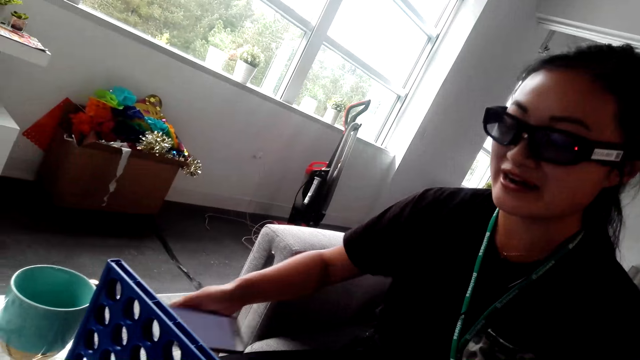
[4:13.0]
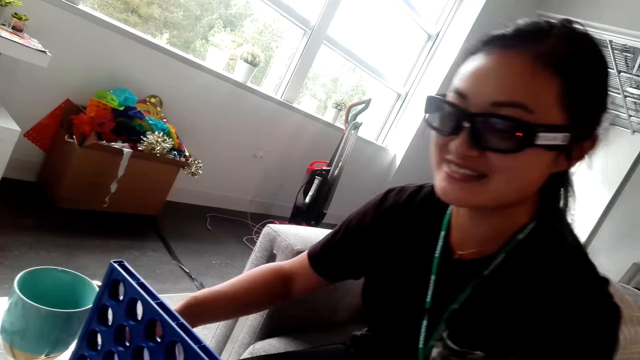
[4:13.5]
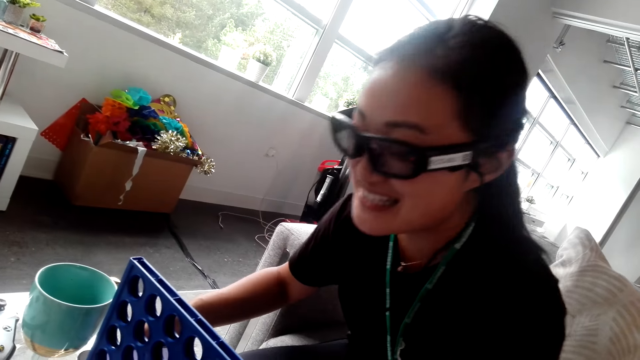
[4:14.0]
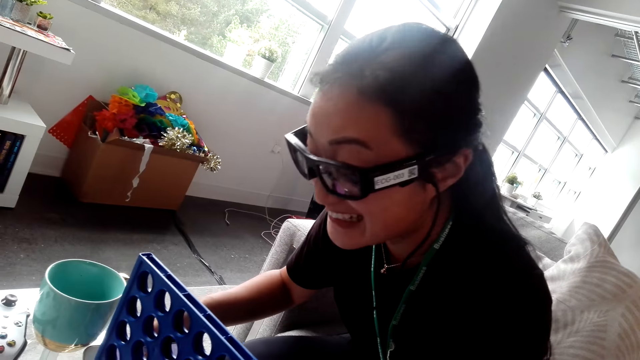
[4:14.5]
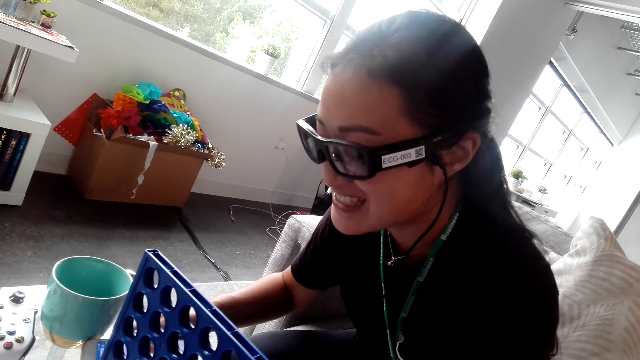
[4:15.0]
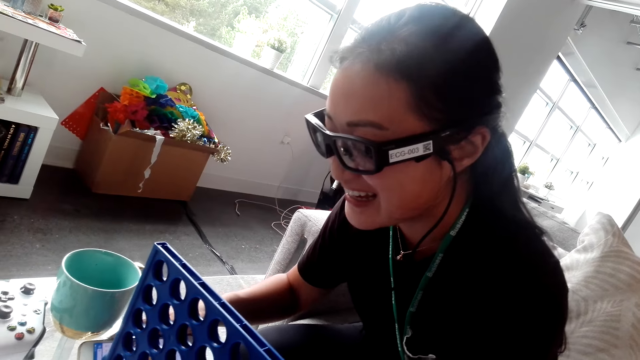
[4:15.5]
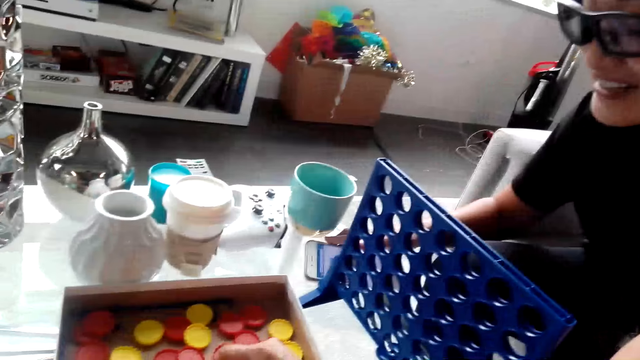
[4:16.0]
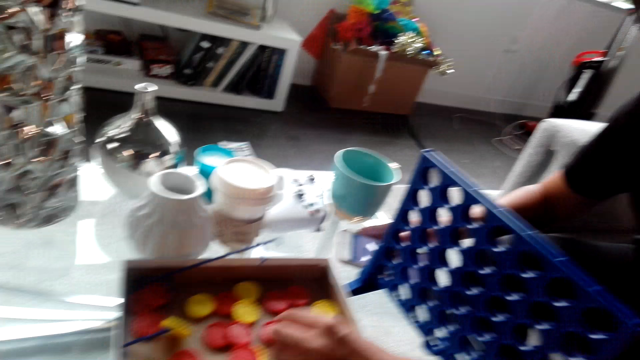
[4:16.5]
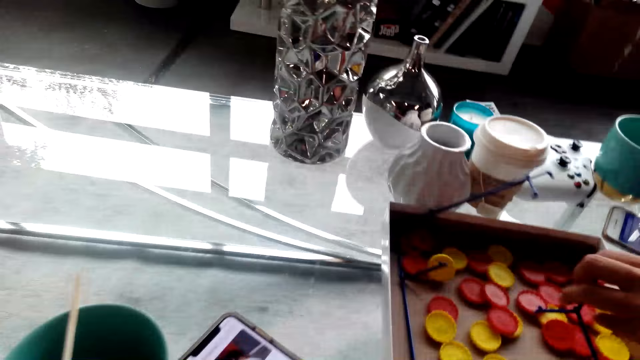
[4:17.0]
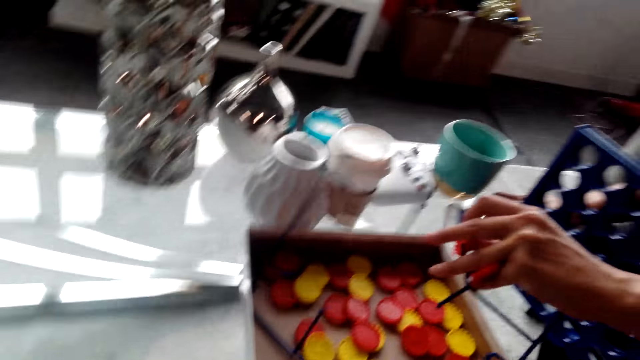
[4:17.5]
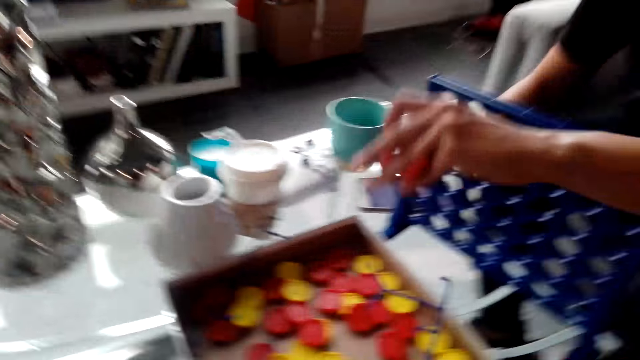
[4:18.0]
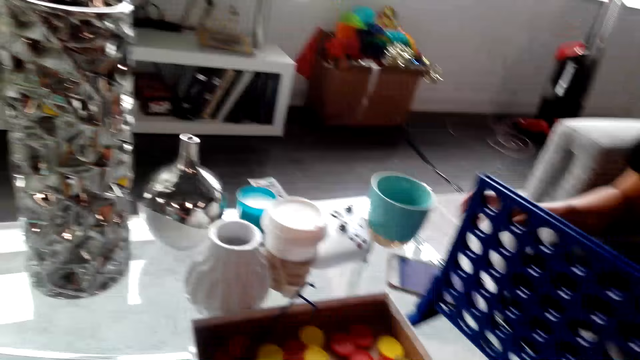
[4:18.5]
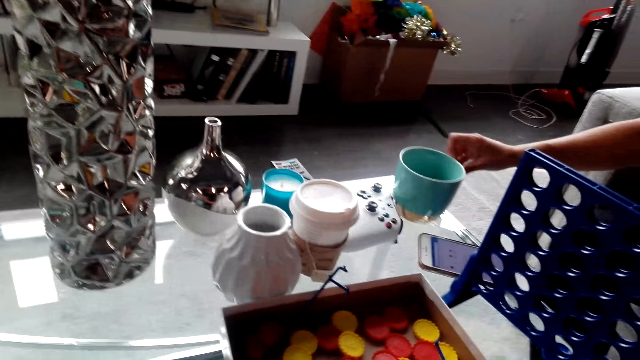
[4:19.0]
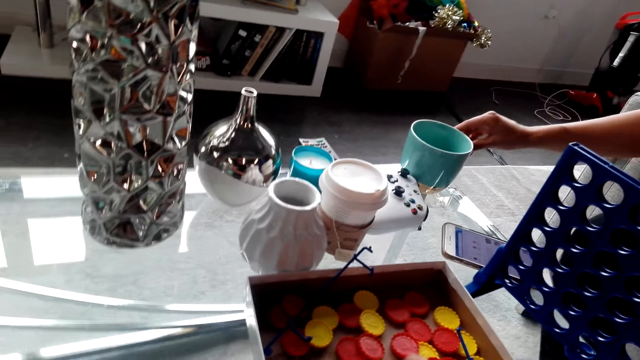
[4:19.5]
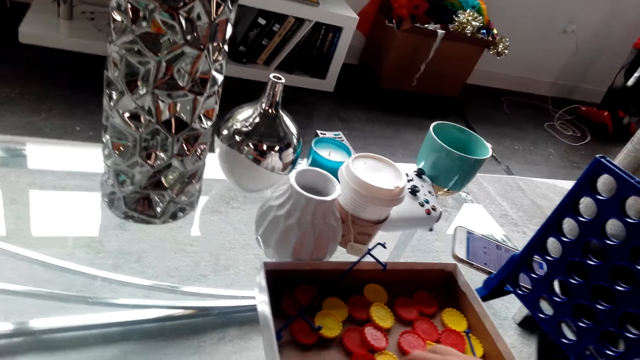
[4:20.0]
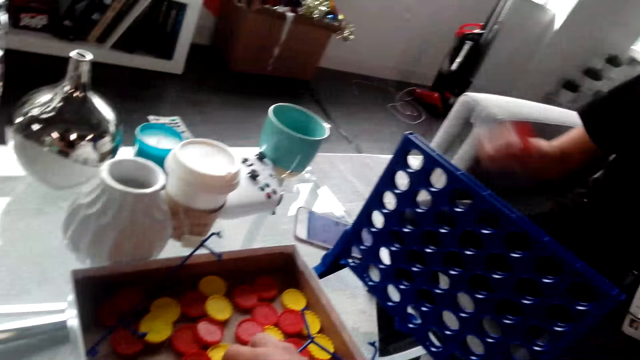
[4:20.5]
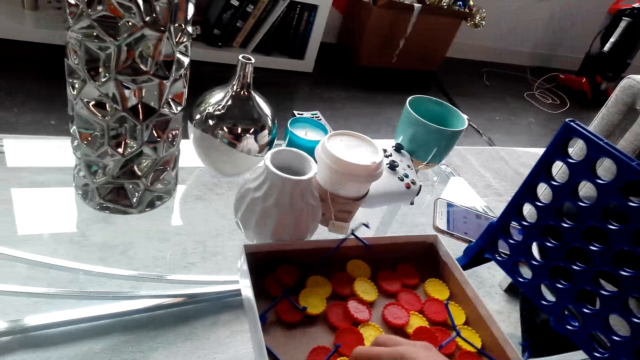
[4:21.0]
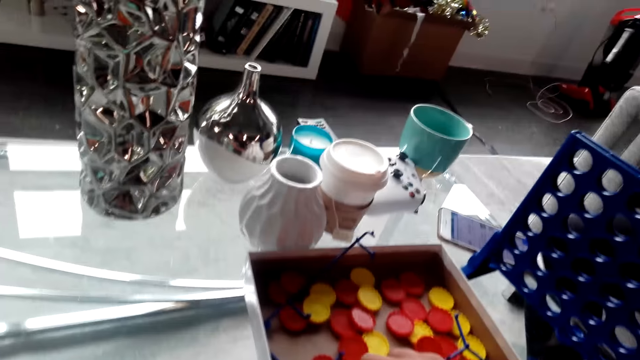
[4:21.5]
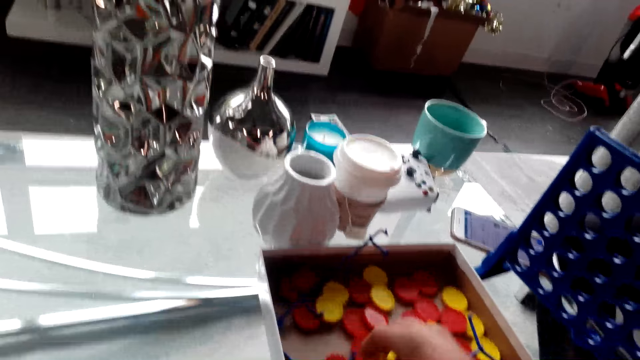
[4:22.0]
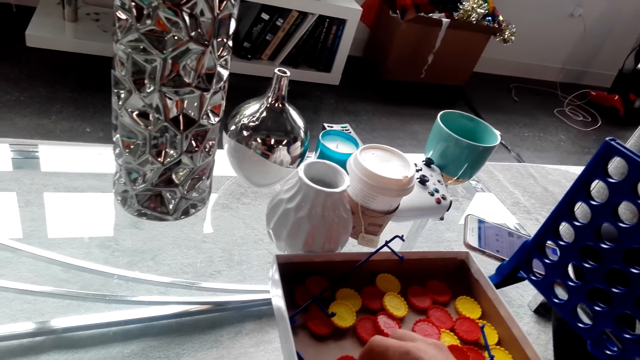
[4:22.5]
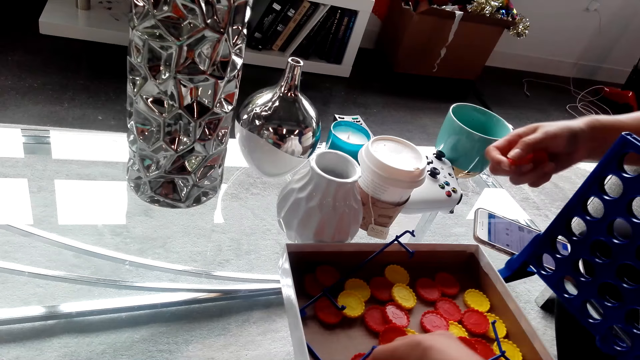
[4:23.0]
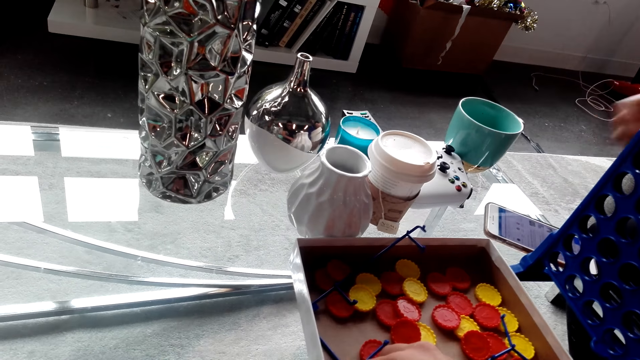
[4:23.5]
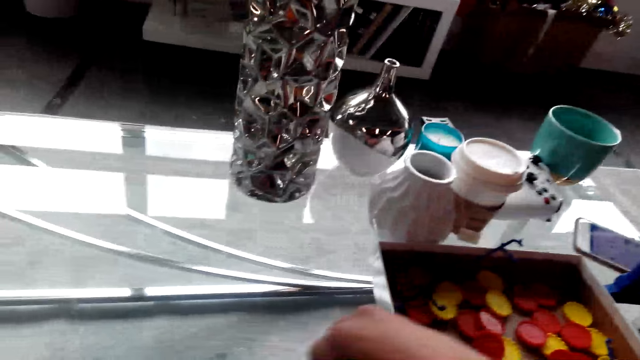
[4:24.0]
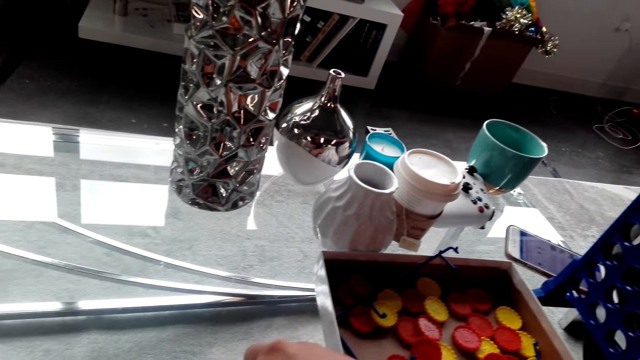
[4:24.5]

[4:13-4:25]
A lady puts a phone on the table. The camera wearer interacts with the lady. They arrange the bottle cap flip. The lady moves a cup on the table. The camera wearer interacts with the lady. They hold play tools. They arrange the bottle cap flip.

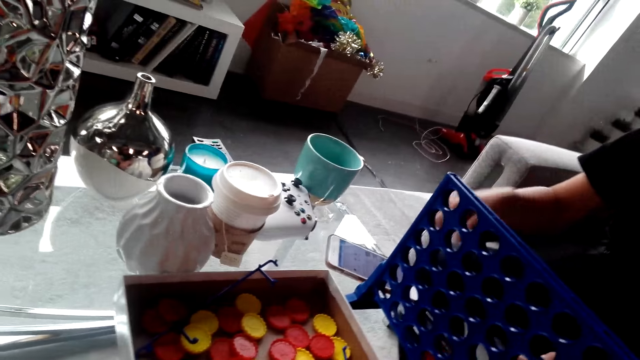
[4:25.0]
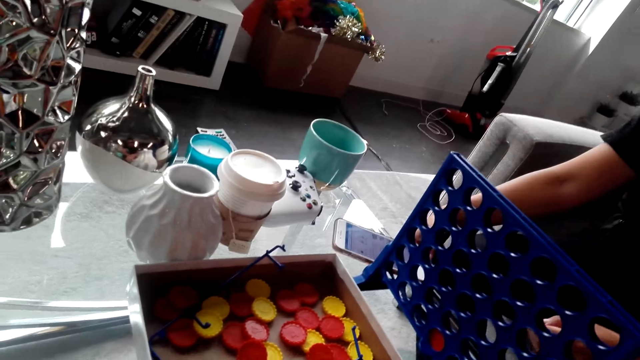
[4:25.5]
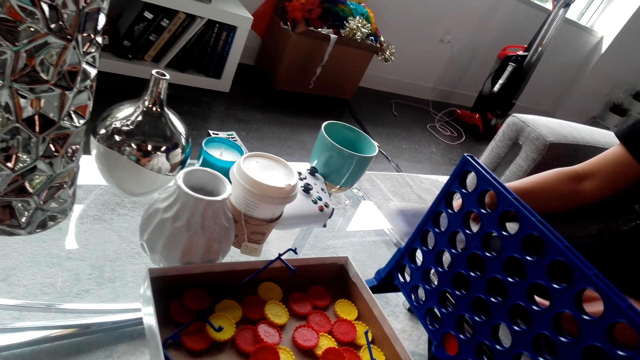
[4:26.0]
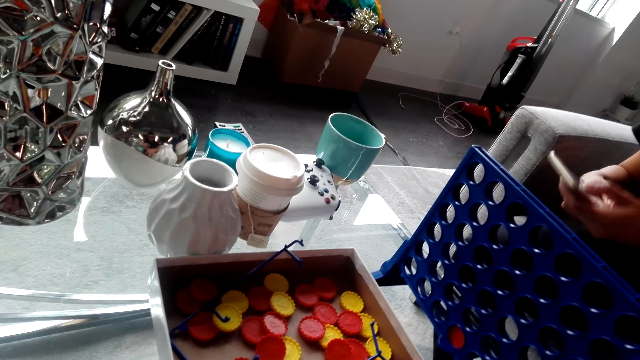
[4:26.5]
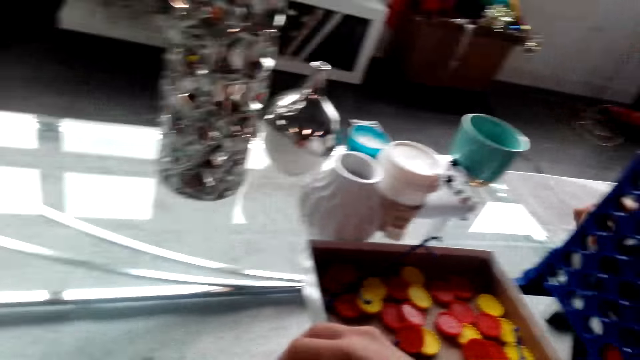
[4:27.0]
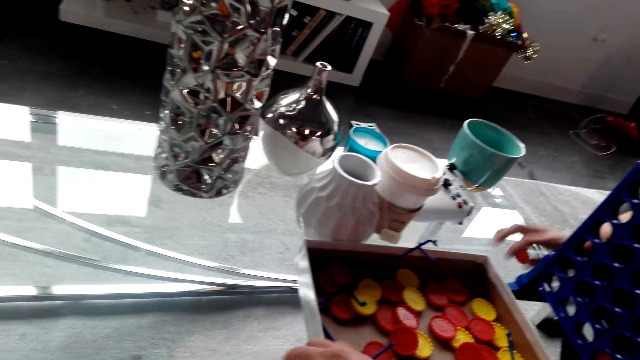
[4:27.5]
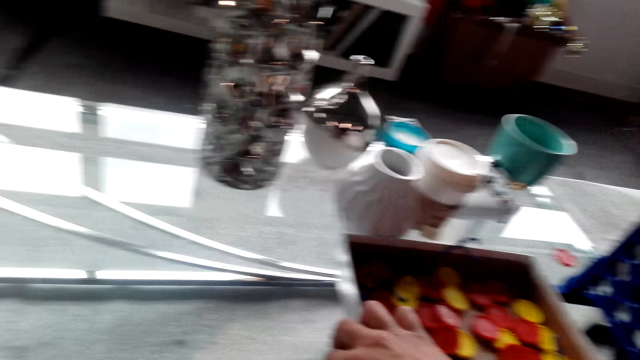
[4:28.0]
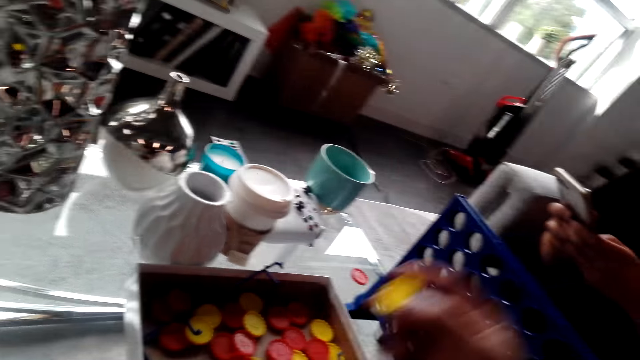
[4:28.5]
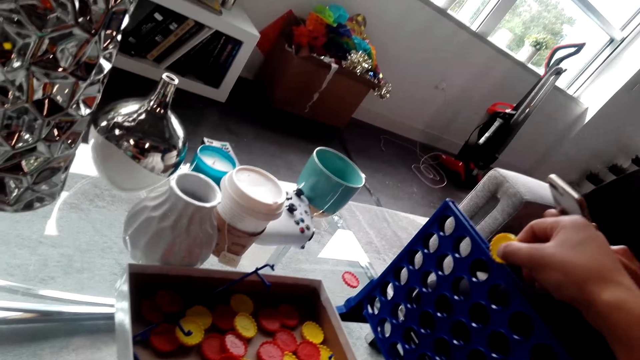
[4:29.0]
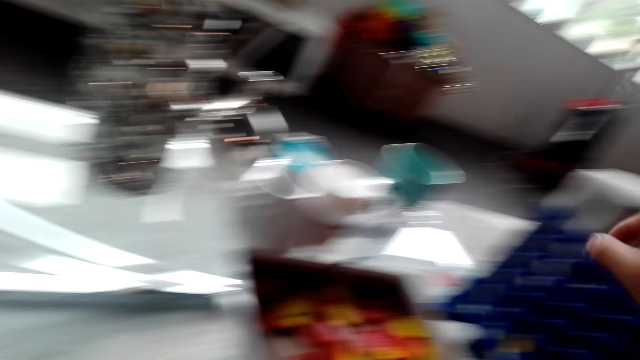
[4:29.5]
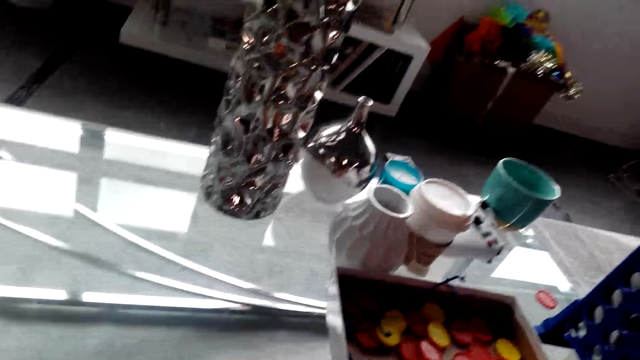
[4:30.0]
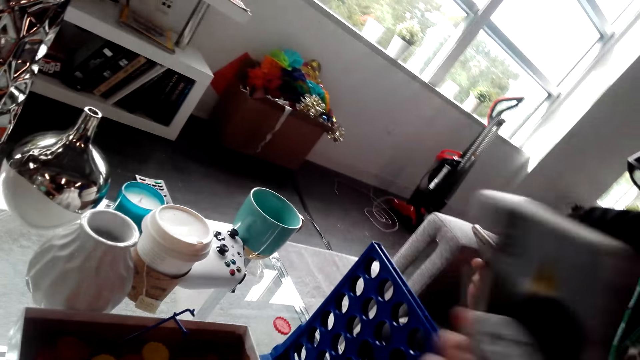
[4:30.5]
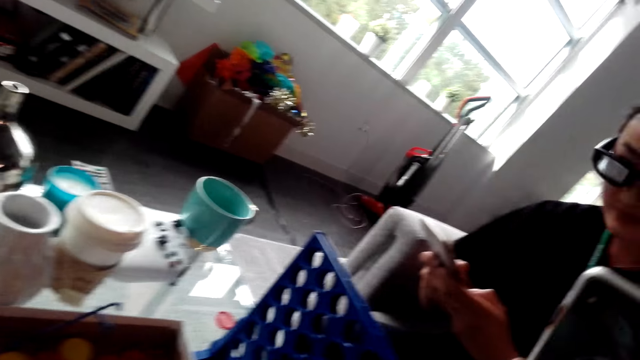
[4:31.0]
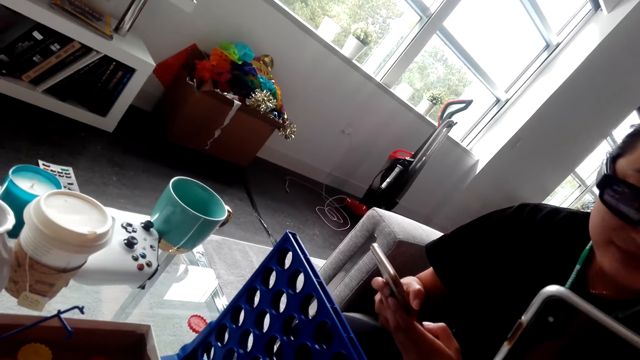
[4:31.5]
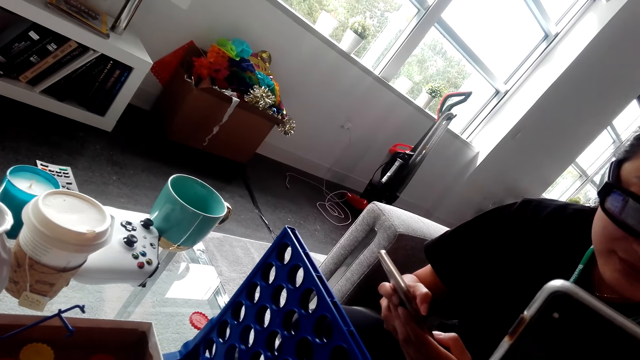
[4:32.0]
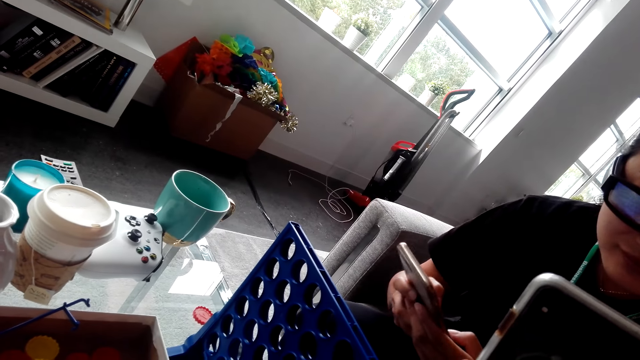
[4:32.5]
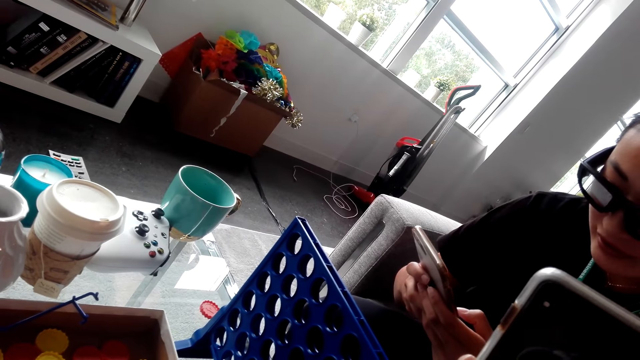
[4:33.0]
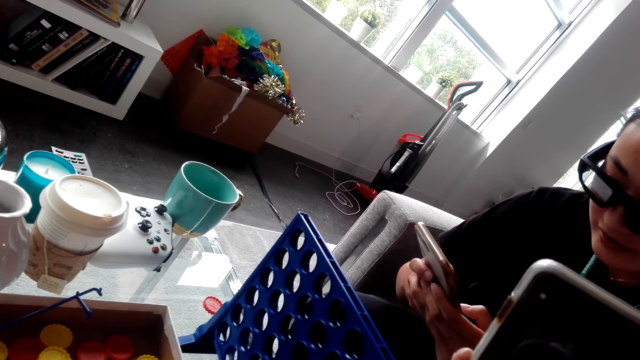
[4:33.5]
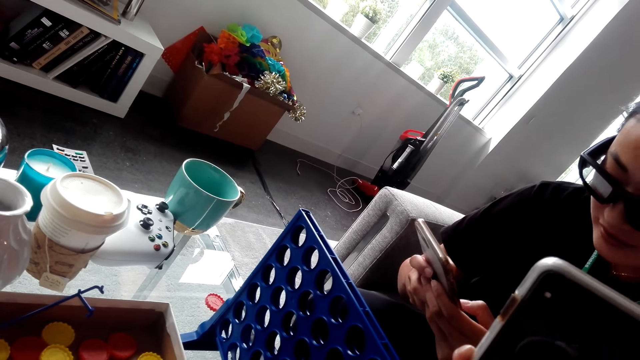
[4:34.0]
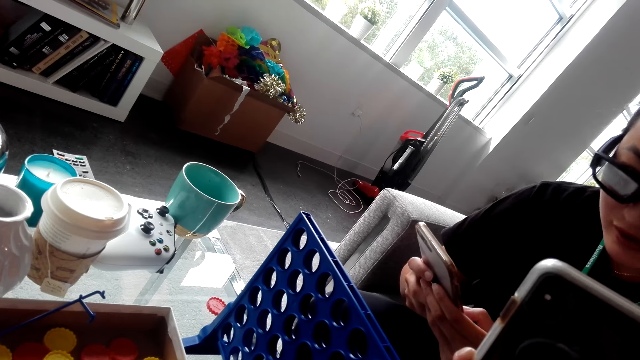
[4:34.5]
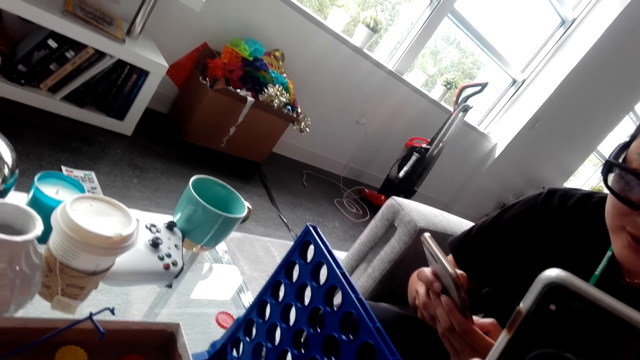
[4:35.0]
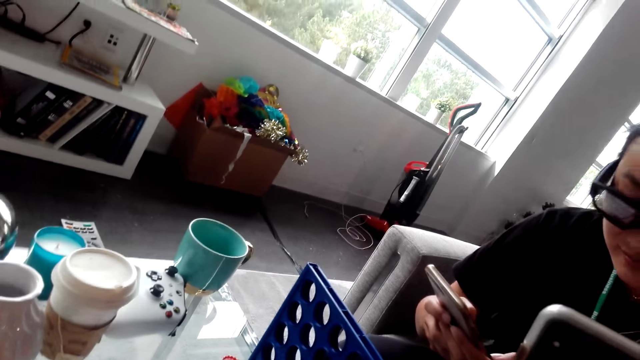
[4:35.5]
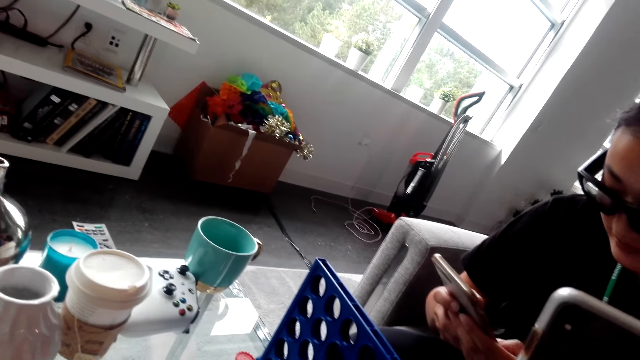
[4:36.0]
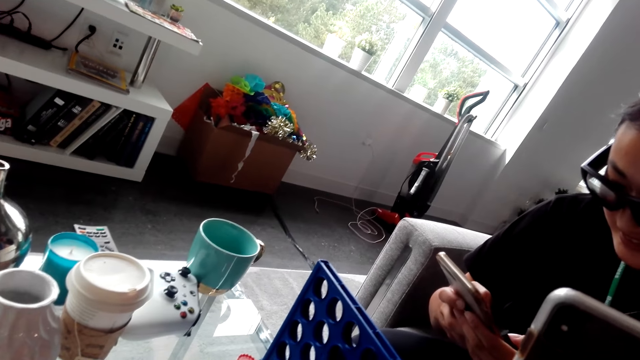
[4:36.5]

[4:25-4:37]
A lady uses a phone. The lady touches the bottle cap flip and drops a tool on the table. The camera wearer plays the bottle cap flip game. They insert a tool in something. They use the phone. The lady uses the phone. The camera wearer shows his phone to the lady. The lady operates the phone.
